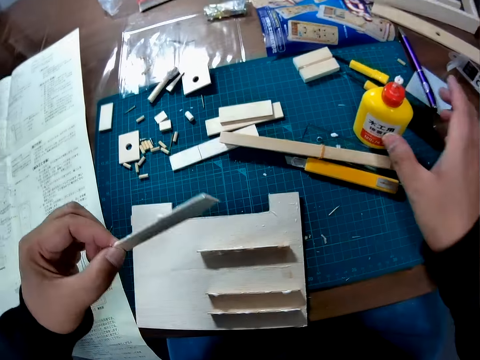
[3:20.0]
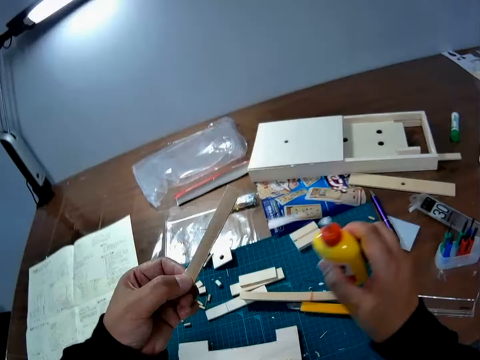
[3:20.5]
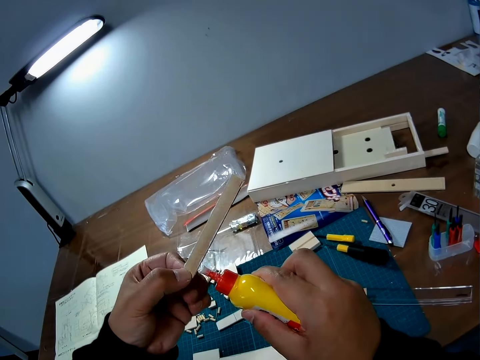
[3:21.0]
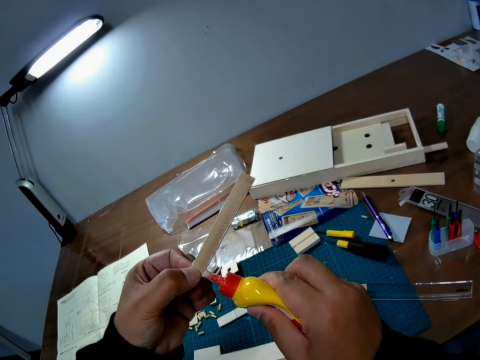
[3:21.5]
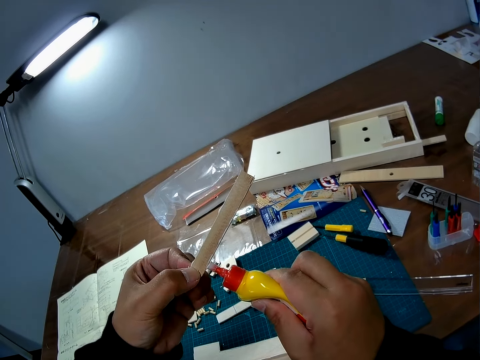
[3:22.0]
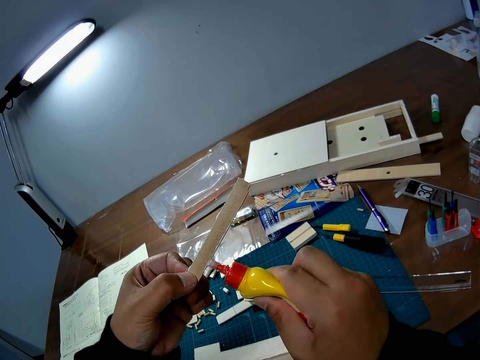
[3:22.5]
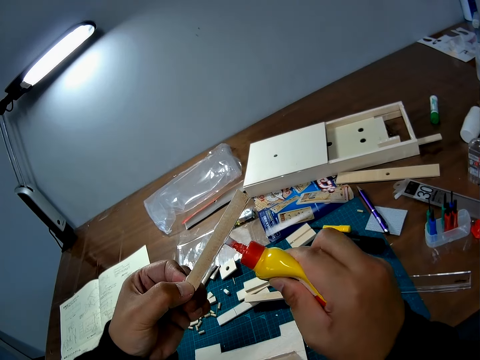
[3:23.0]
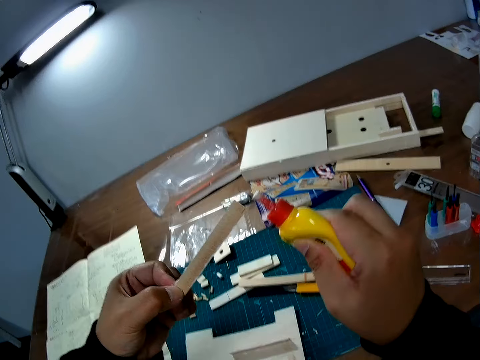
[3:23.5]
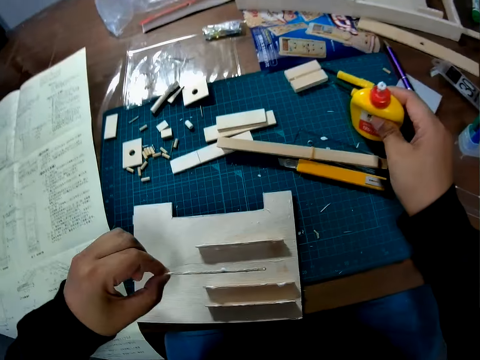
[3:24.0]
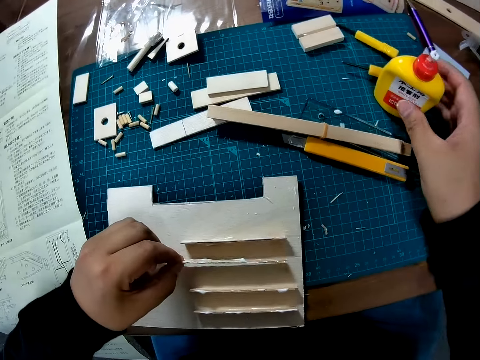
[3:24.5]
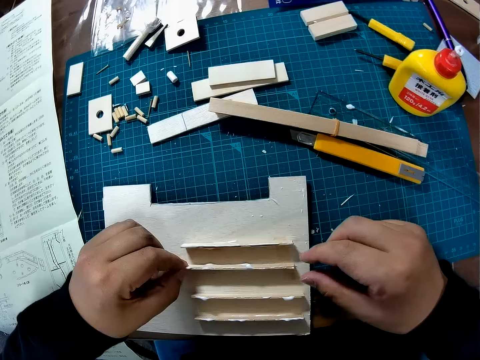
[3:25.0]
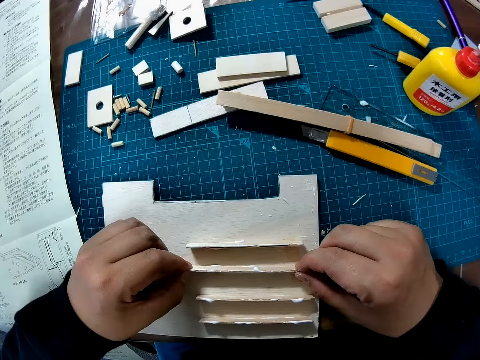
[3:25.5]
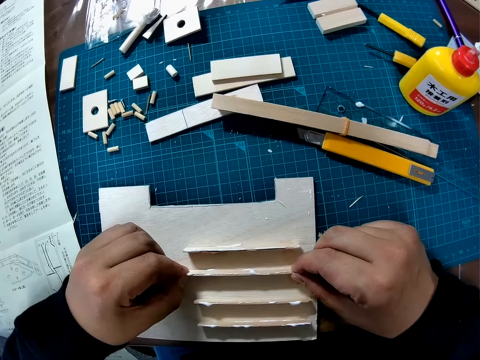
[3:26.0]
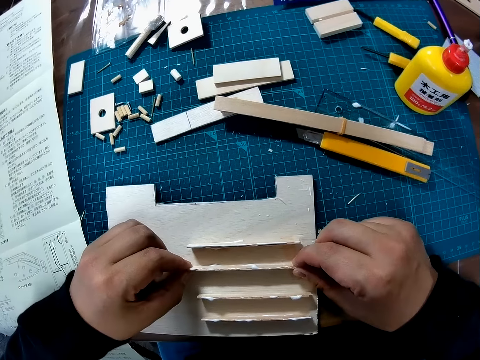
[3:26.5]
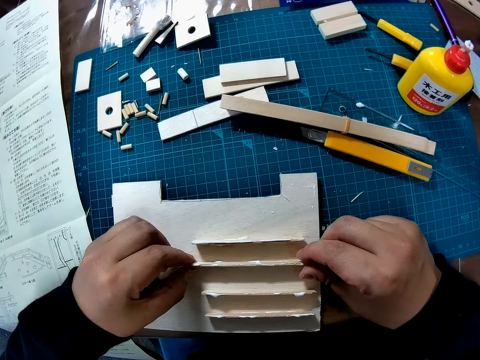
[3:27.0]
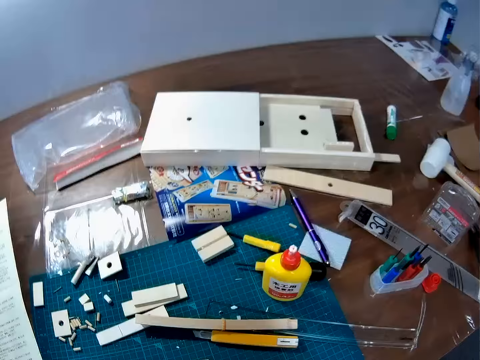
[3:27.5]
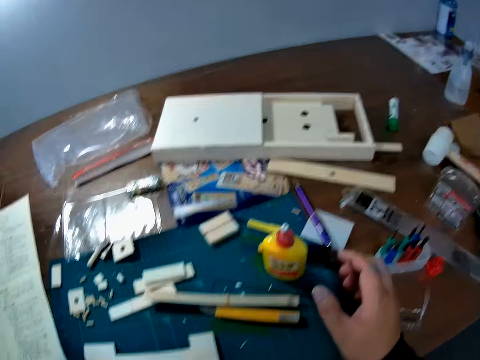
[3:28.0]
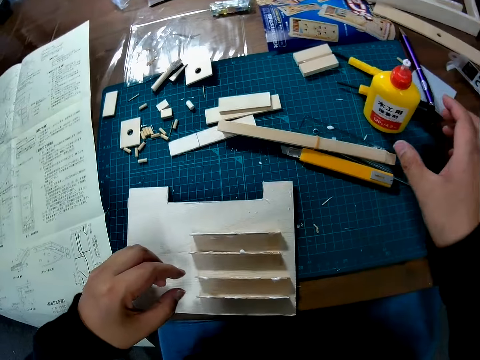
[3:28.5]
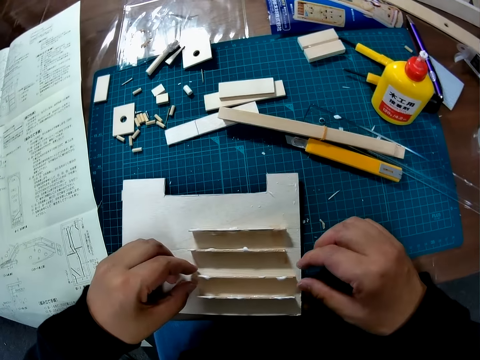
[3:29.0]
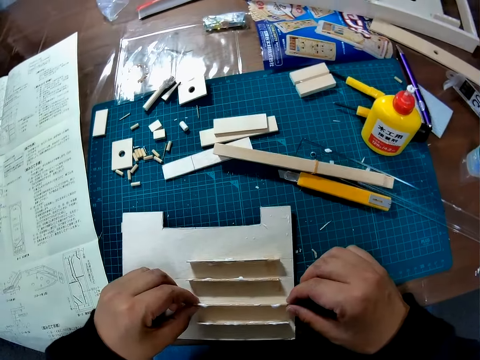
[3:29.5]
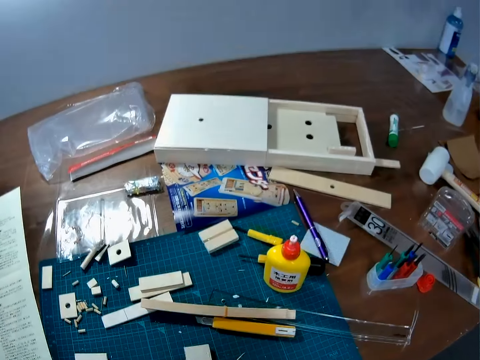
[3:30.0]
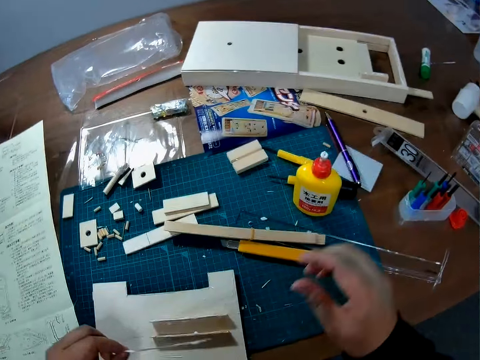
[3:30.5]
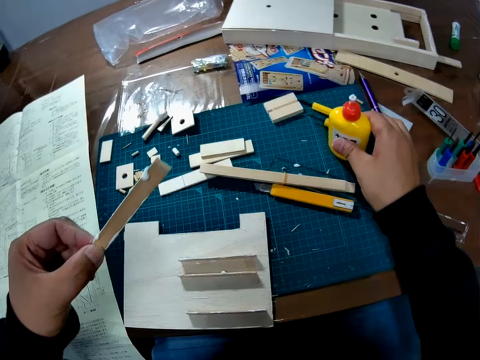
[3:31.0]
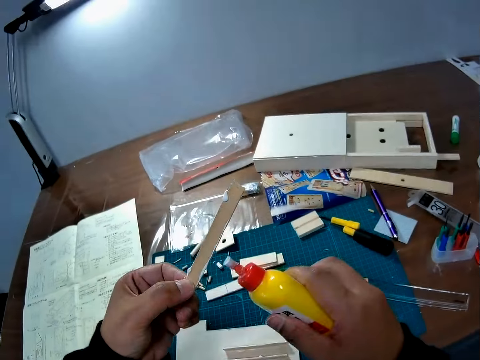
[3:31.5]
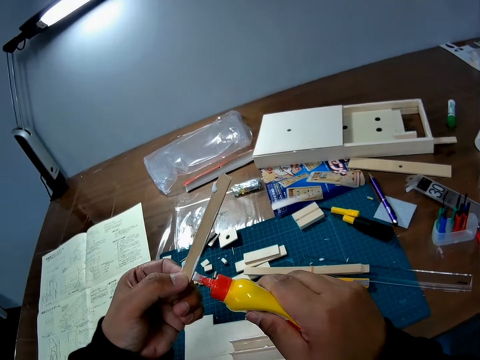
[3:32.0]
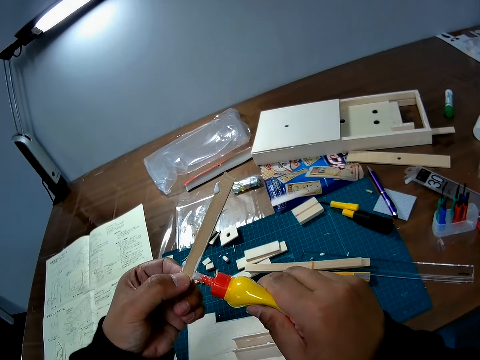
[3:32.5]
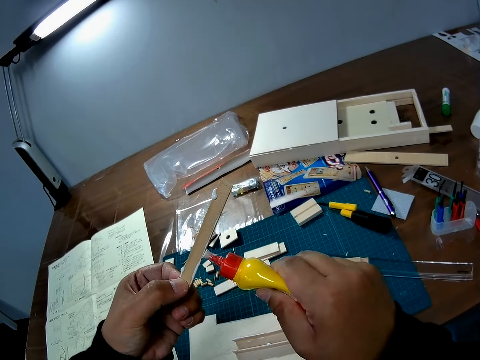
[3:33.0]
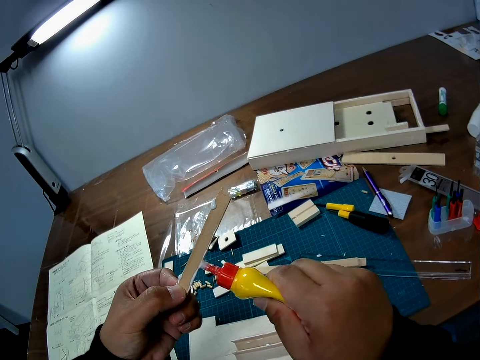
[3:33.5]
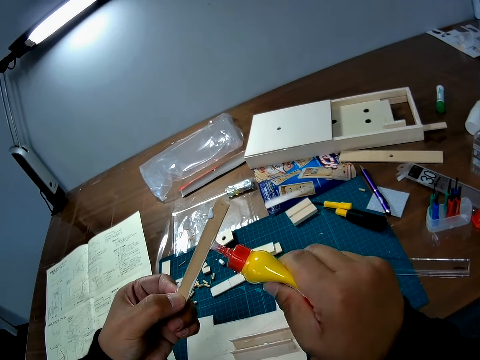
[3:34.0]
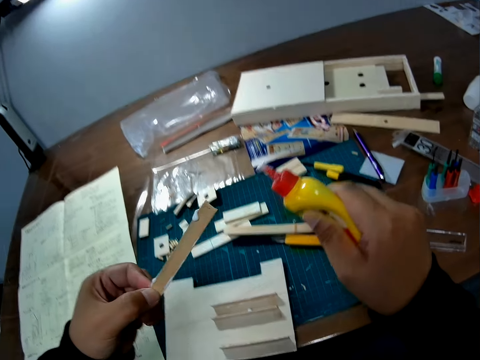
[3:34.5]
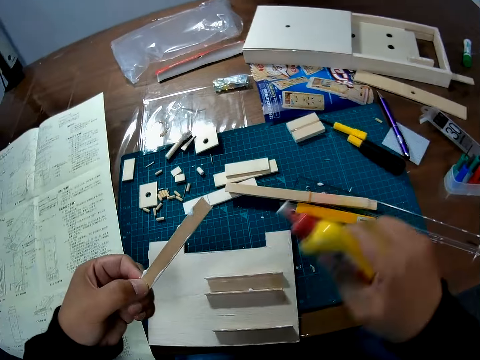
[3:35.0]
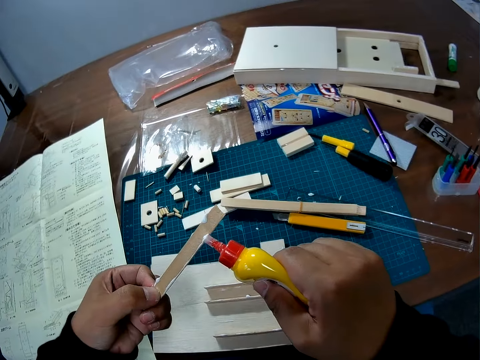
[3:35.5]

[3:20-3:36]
The camera wearer picks up the second wood piece from the sheet. They pick up a super glue bottle from a cutting mat. They glue the wood piece with super glue. They put down the super glue bottle on the cutting mat. They adjust the wood piece on the sheet. They place the wood piece on the sheet. They look around a table. They adjust a piece of wood on the sheet. They take the third wood piece from the sheet. They pick up the super glue bottle from the cutting mat. They glue the wood piece with super glue.

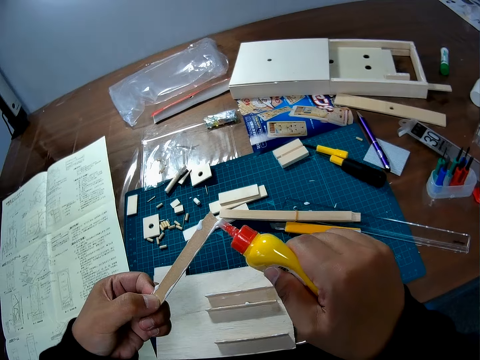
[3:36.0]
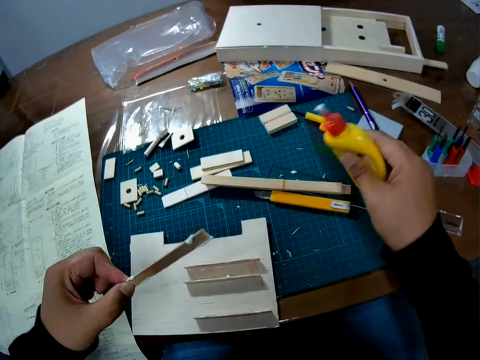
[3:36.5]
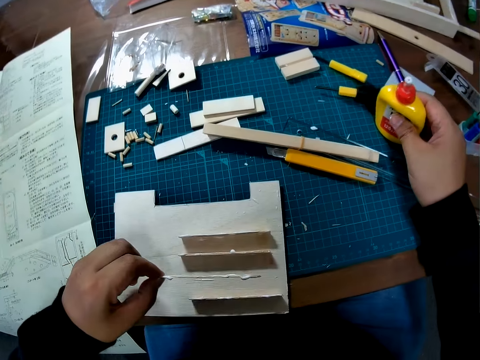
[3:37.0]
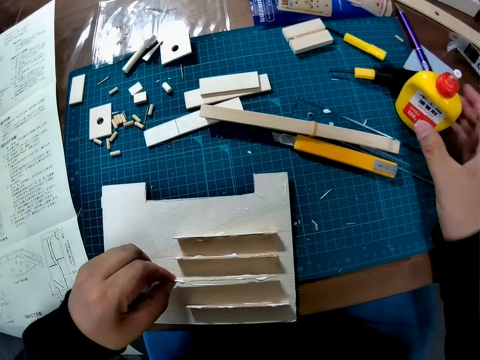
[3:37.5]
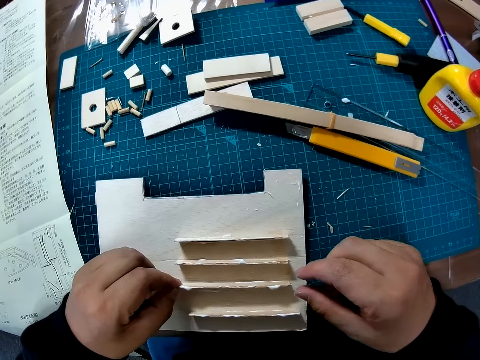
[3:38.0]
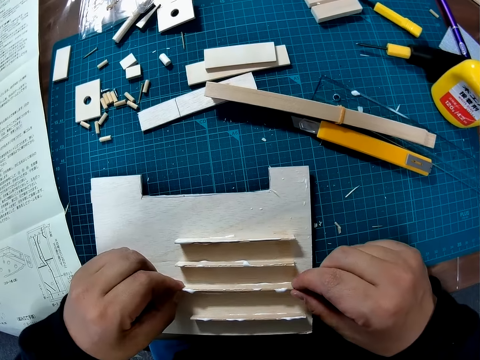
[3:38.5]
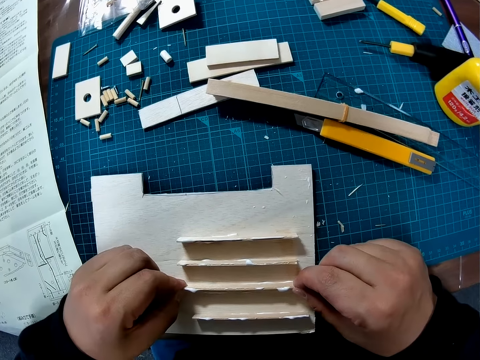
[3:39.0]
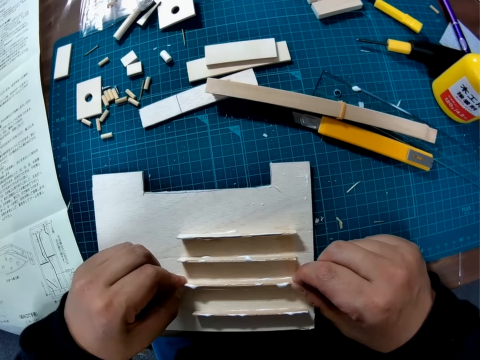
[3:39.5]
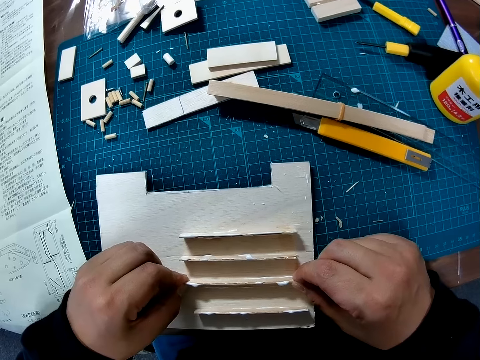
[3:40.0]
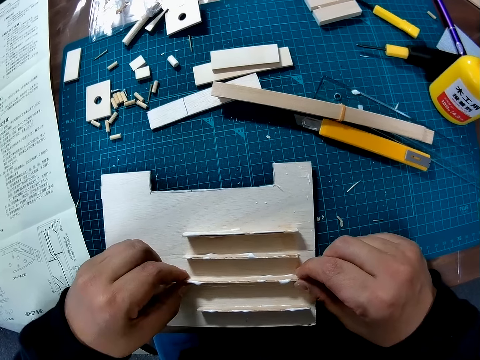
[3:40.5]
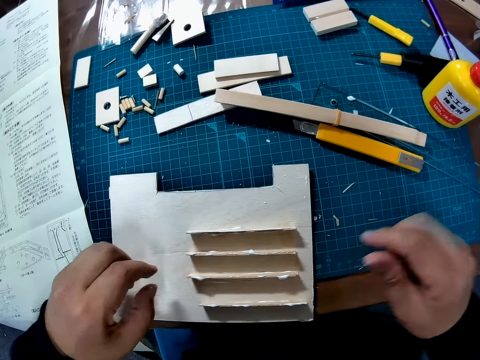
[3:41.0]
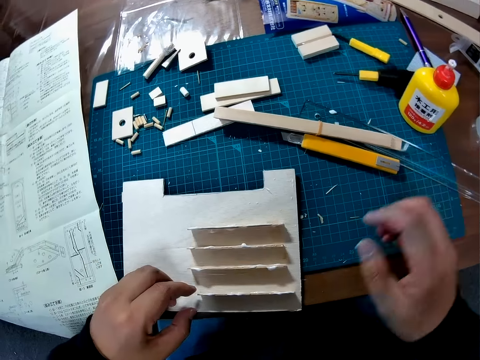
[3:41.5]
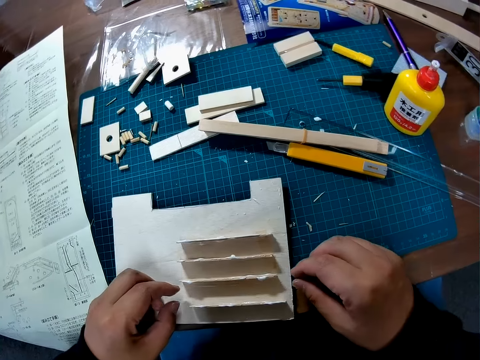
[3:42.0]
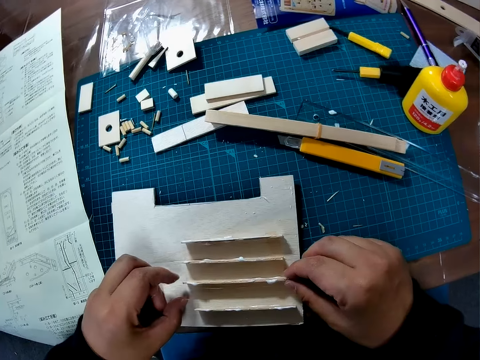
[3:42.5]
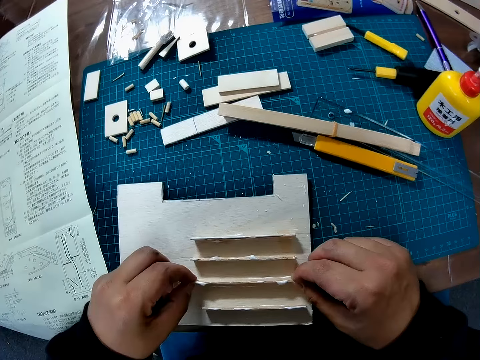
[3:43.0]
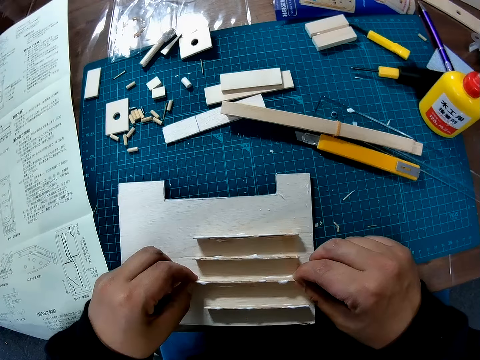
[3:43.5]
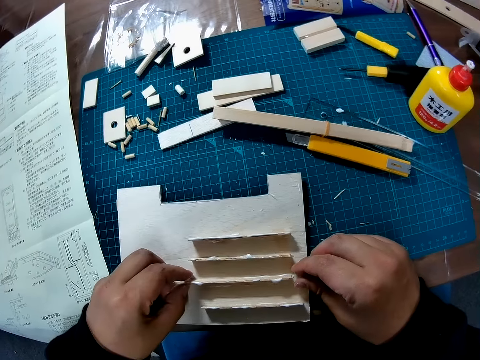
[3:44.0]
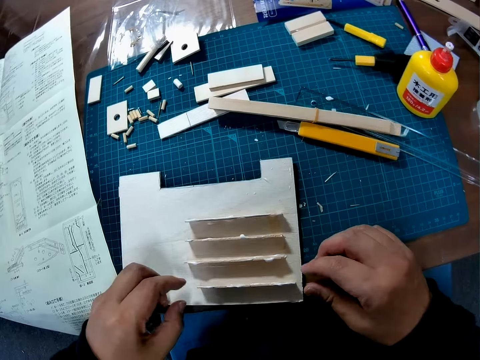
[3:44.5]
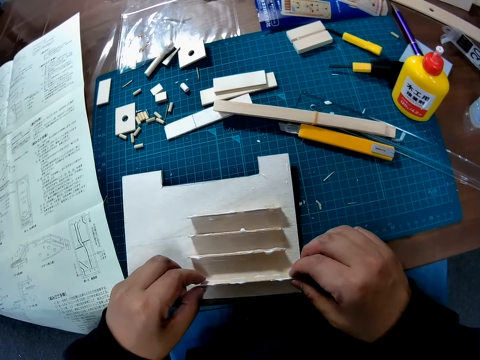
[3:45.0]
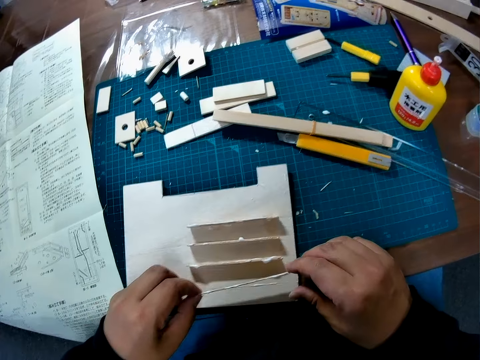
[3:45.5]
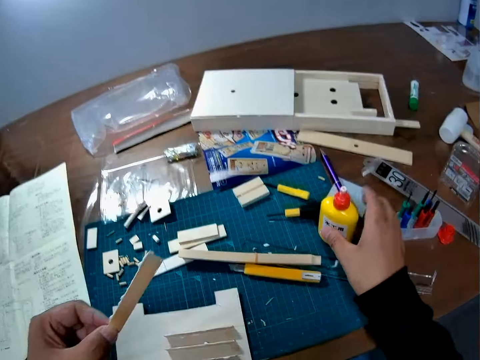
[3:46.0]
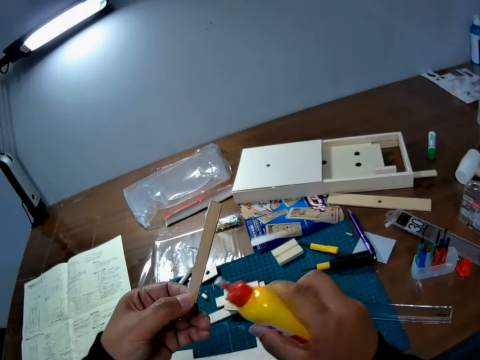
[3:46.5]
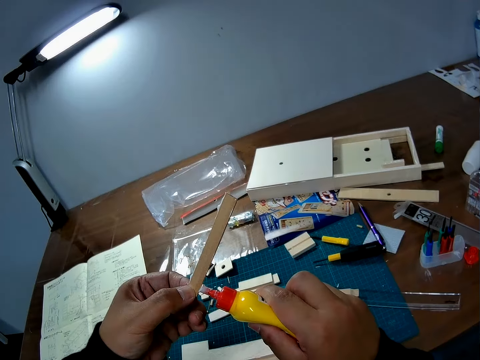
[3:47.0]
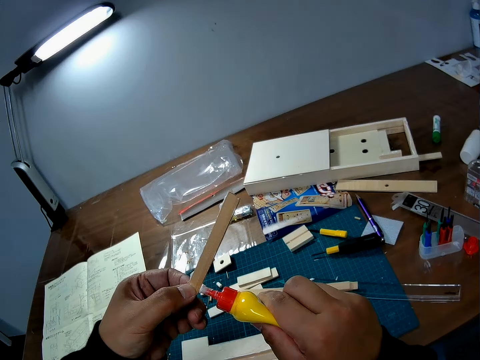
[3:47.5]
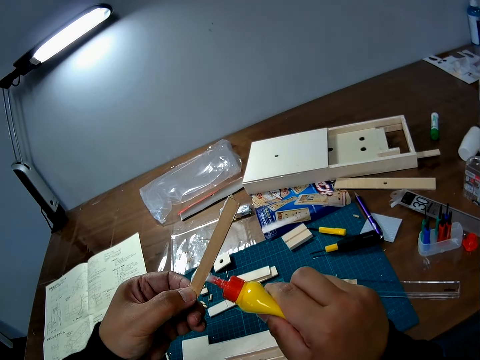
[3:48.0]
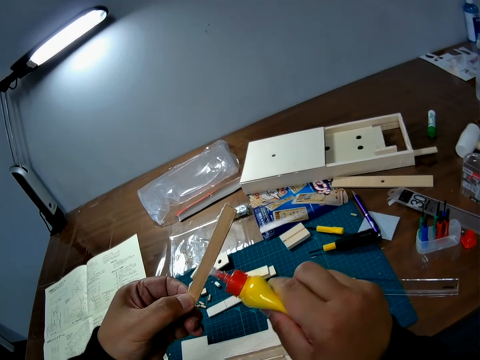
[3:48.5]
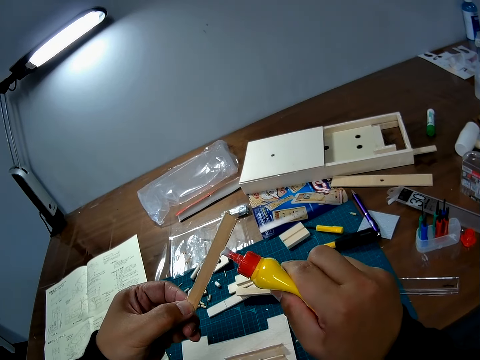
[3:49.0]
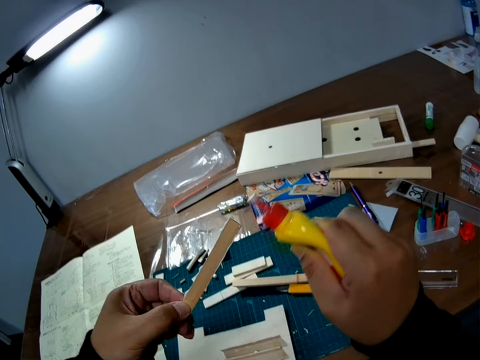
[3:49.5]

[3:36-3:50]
The camera wearer puts down a super glue bottle on a cutting mat. They adjust a piece of wood on a paperboard. They place the wood piece on the sheet. They remove the last wood piece from the sheet. They pick up the super glue bottle from the cutting mat. They glue the wood piece with super glue.
